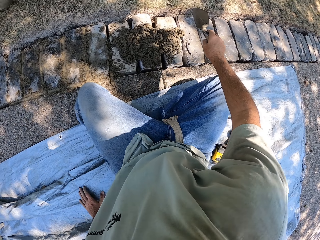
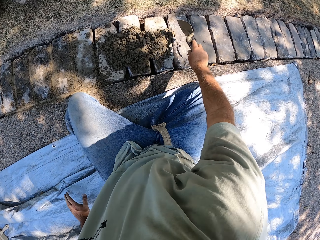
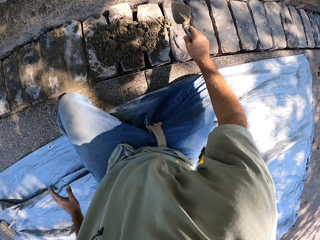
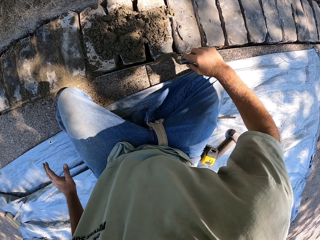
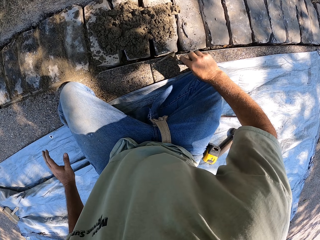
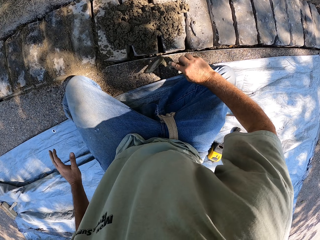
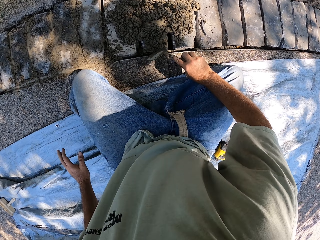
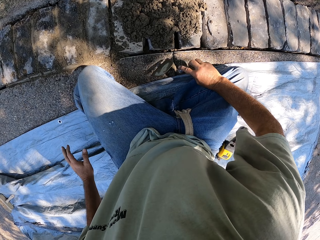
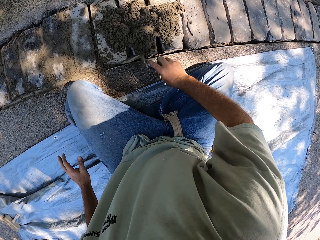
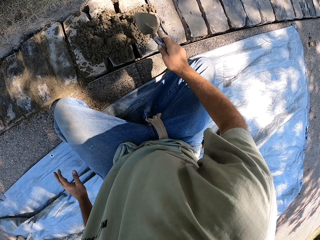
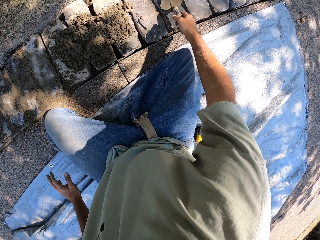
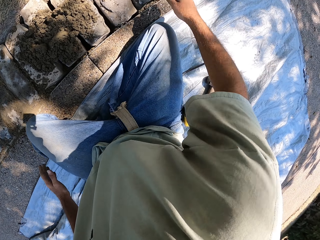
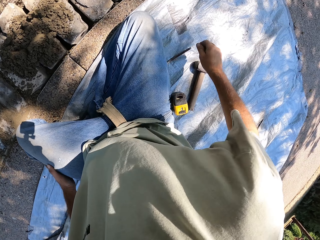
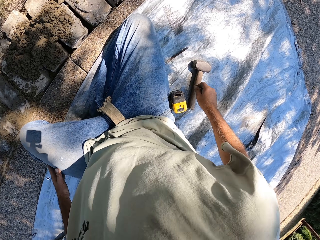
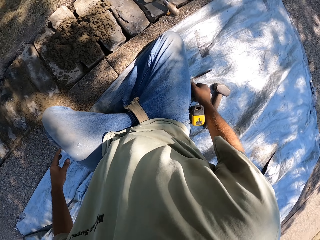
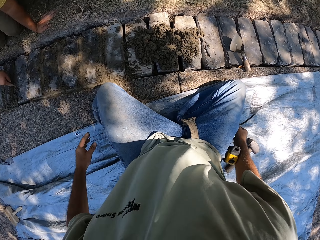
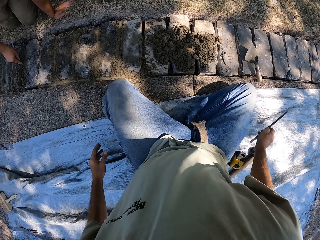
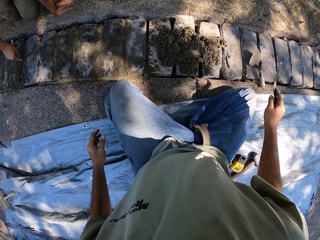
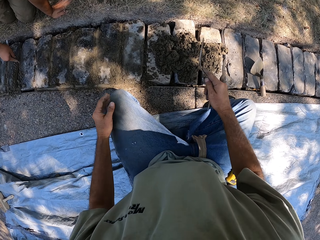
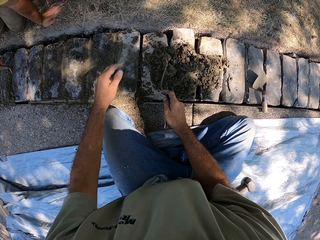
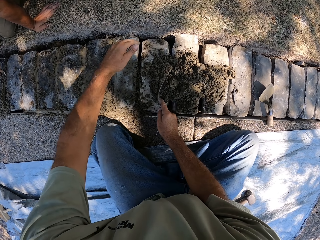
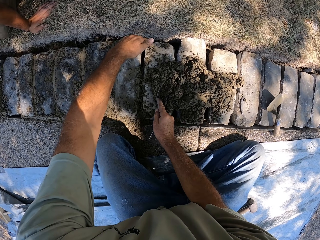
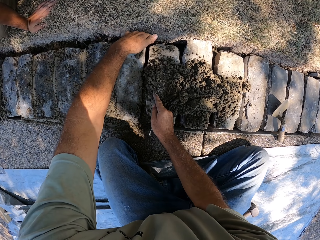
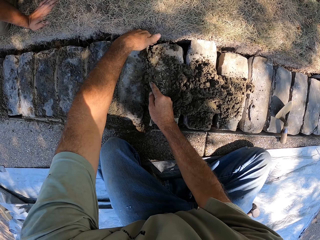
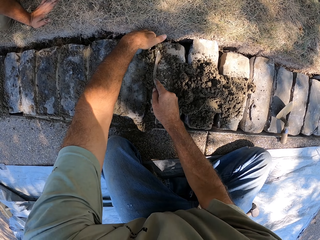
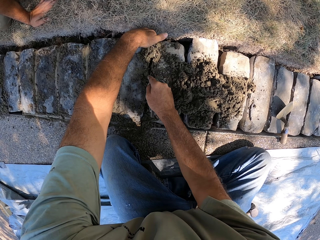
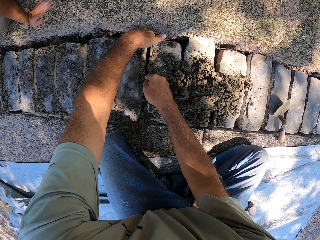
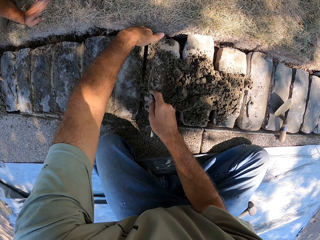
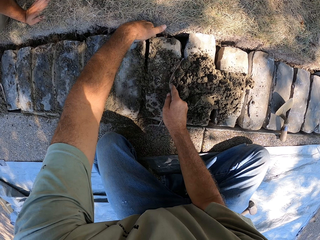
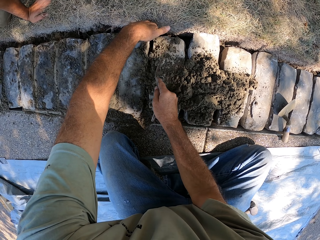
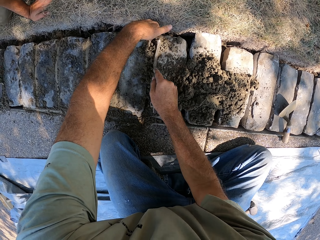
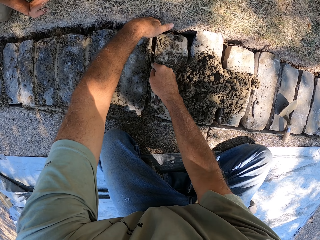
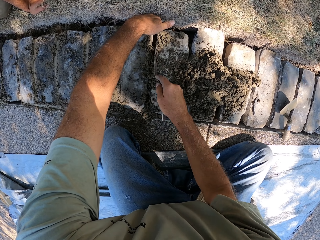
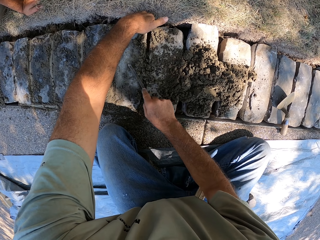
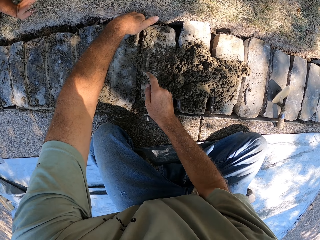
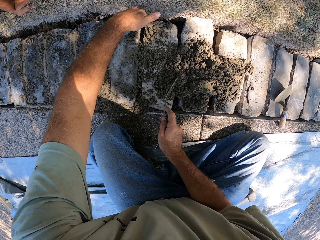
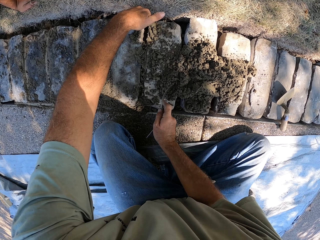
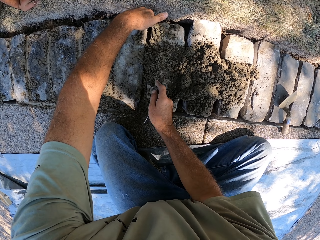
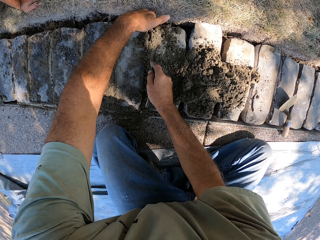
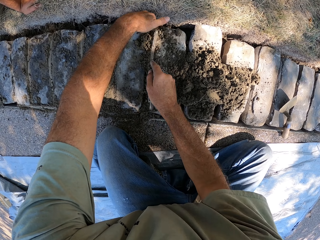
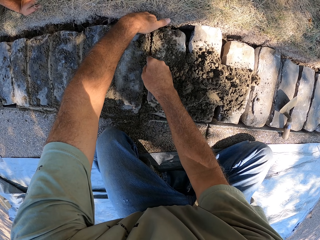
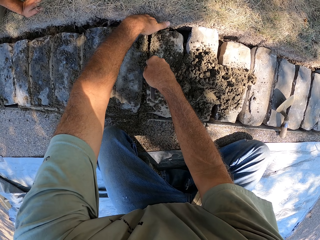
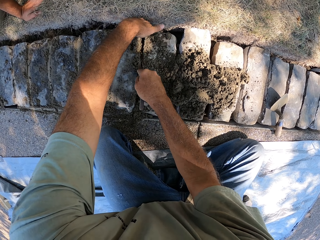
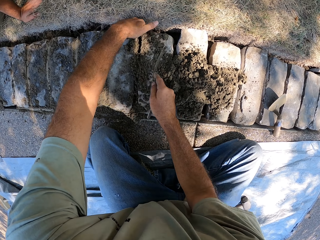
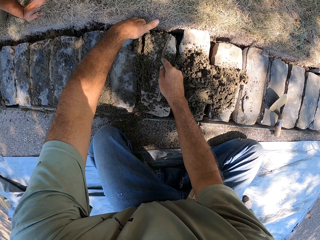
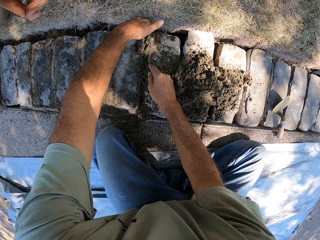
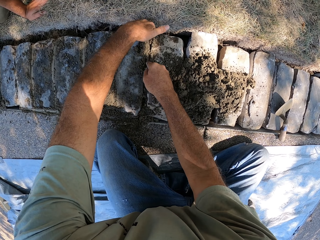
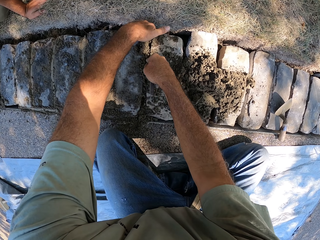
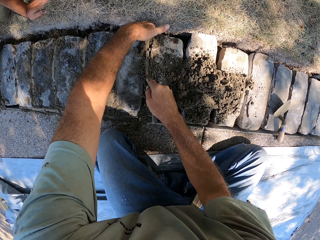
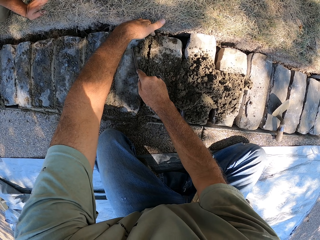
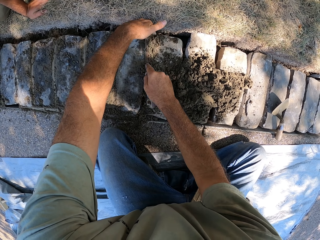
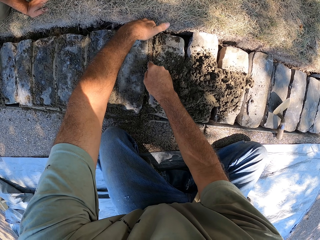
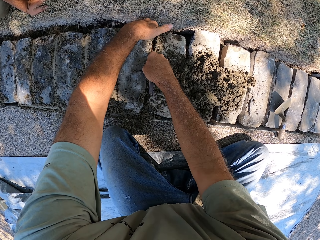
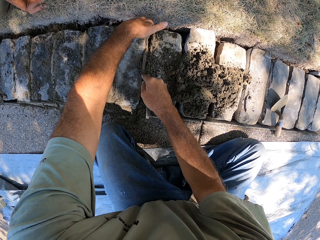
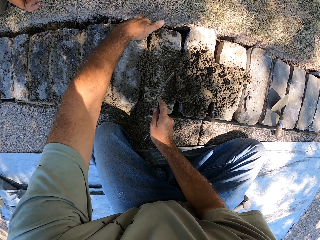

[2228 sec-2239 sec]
The camera wearer levels the concrete on the basement foundation, drops the trowel on the basement foundation, and picks up the jointer. They spread the concrete on the basement foundation. They put the cement between the bricks.

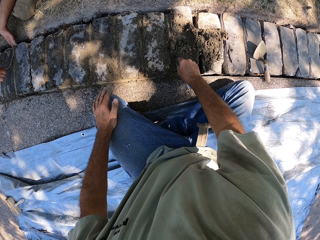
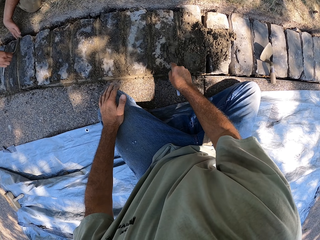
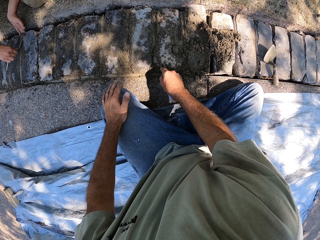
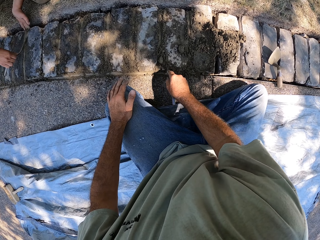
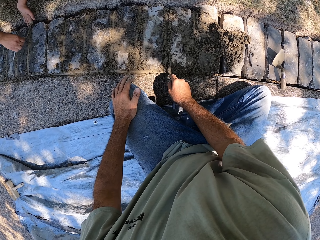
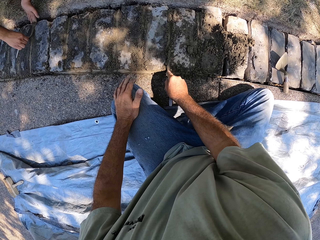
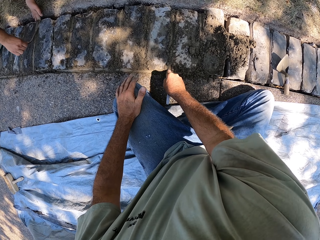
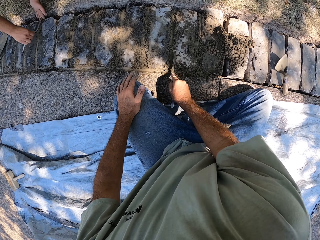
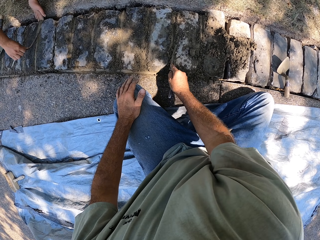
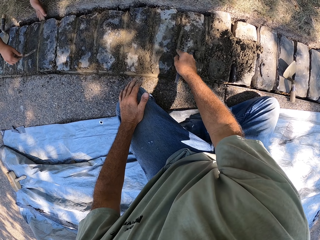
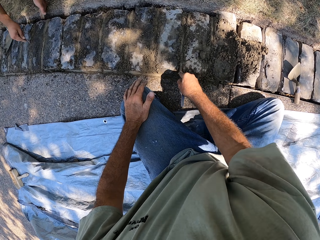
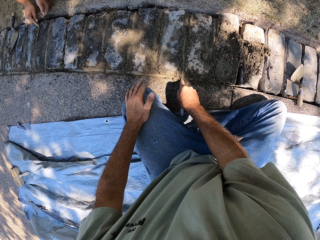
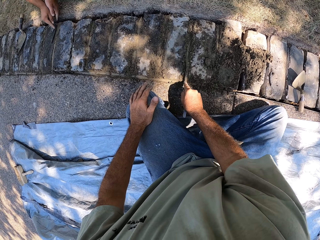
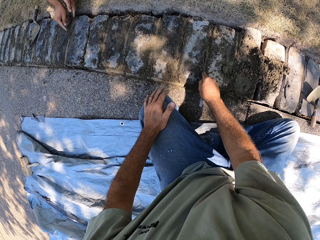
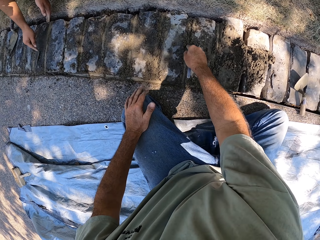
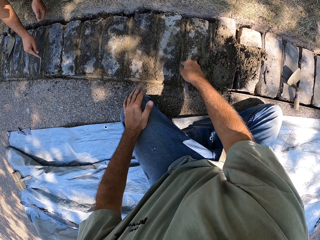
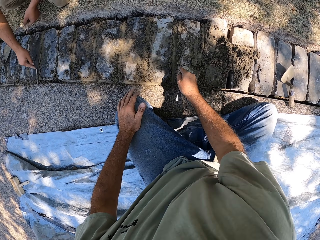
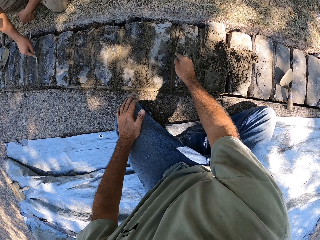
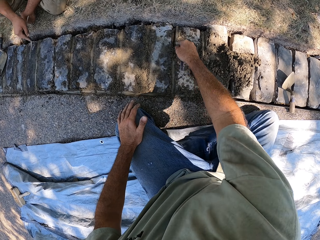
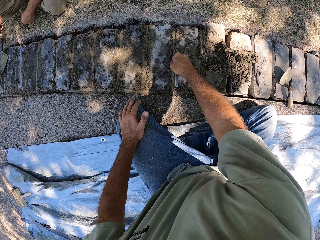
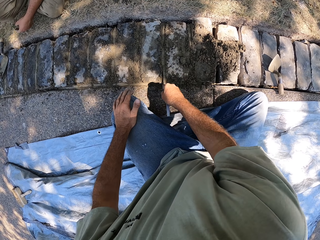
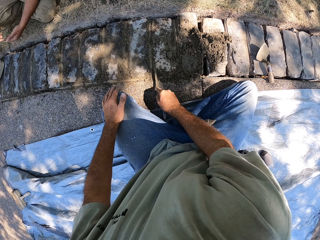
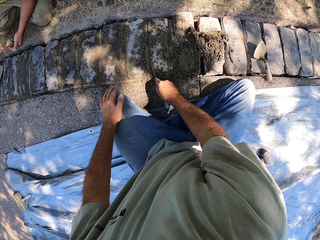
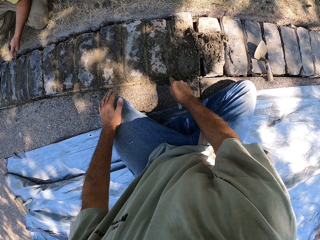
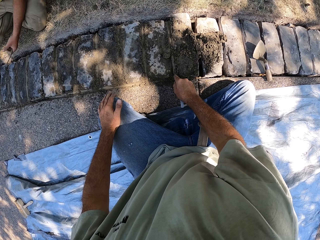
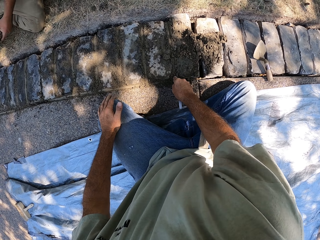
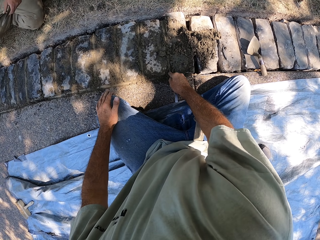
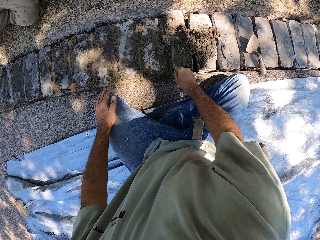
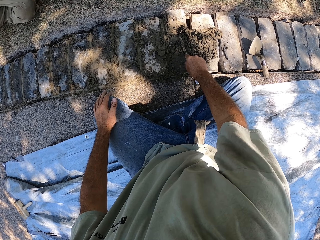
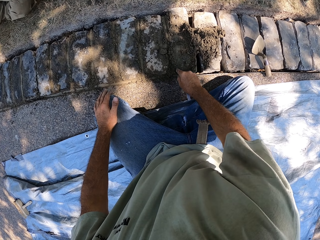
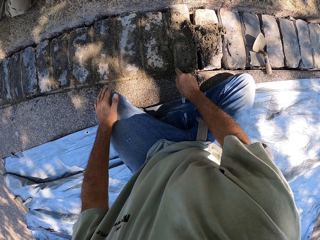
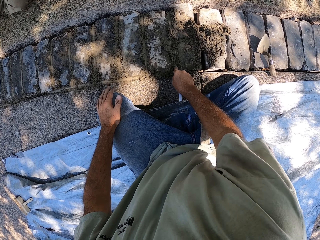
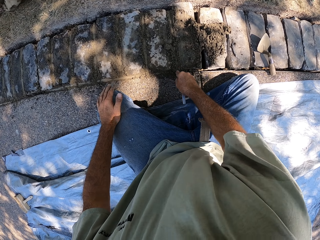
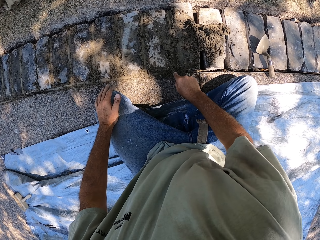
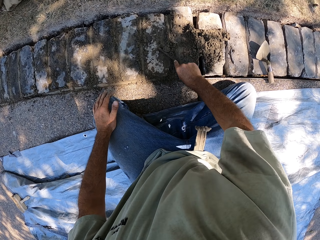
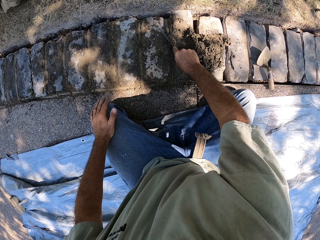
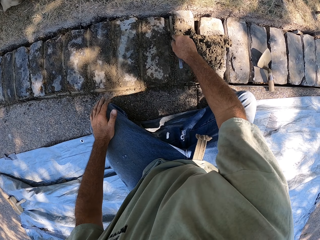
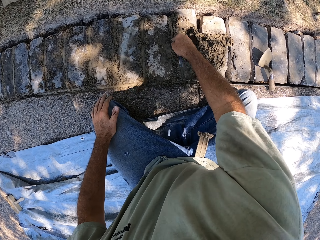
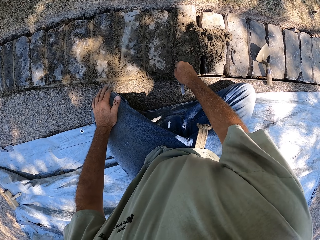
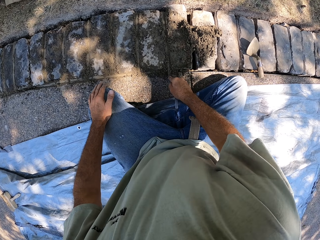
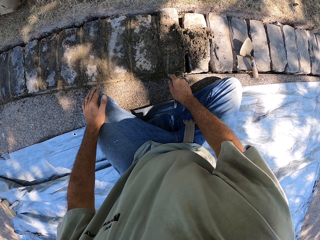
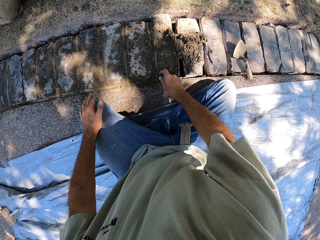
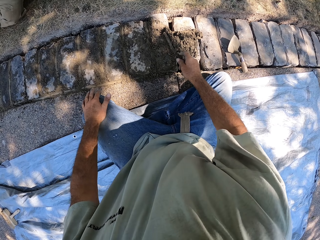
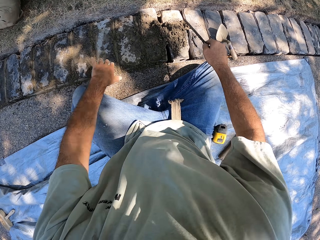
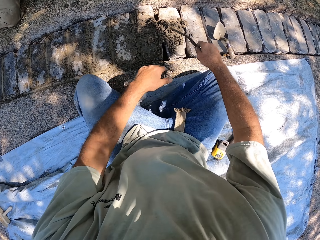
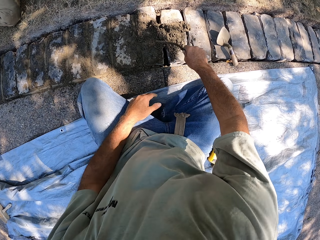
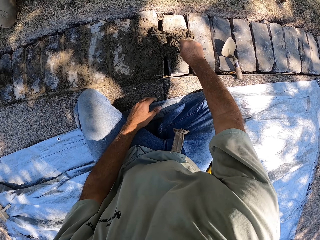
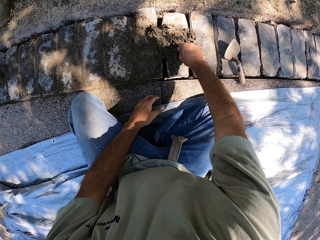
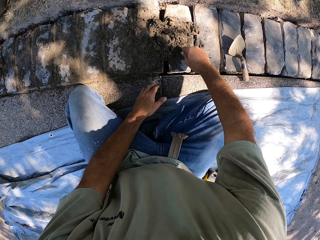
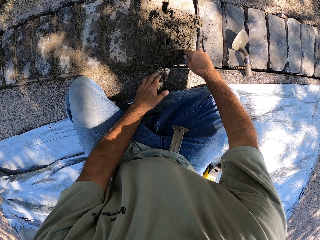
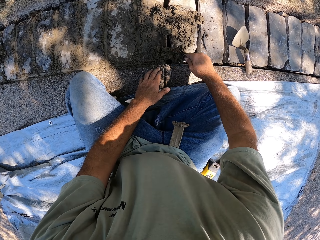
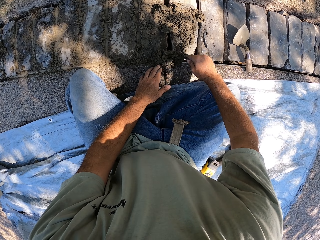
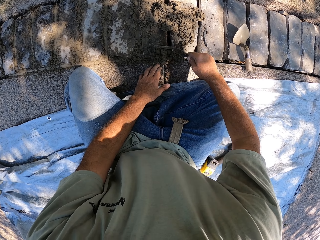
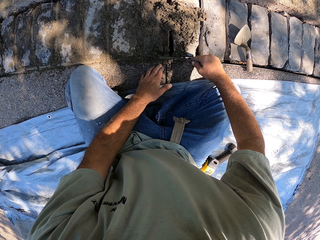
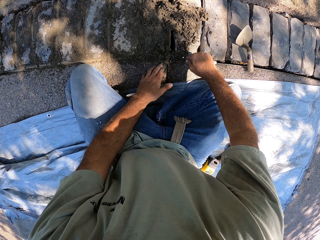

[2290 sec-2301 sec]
A person spreads the concrete on the basement foundation. The camera wearer spreads the concrete on the basement foundation.
